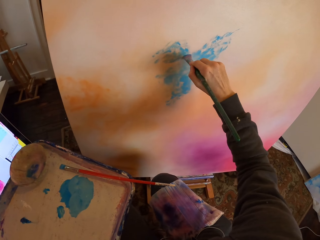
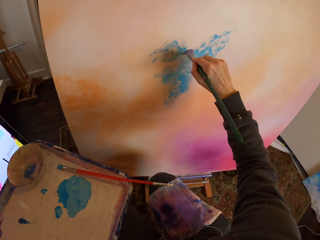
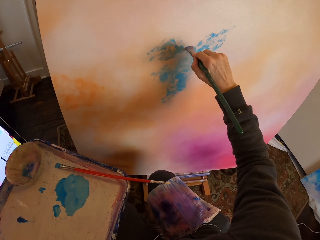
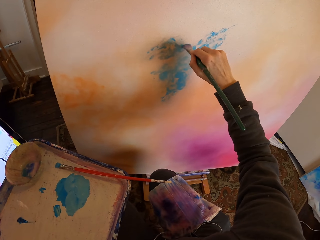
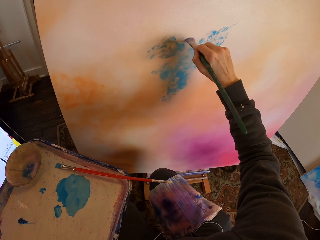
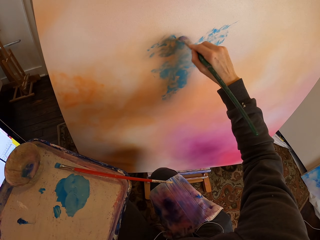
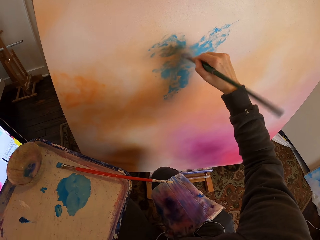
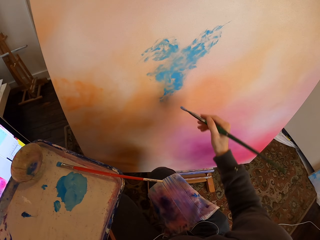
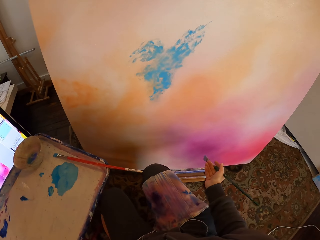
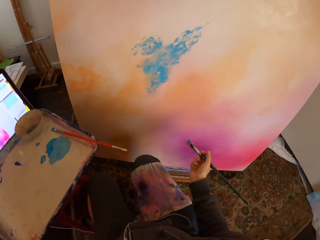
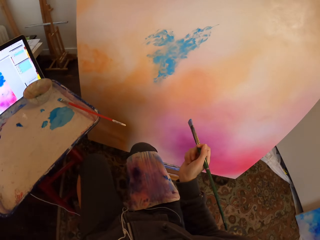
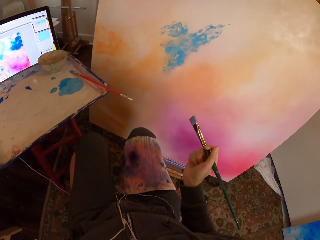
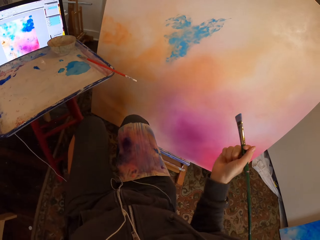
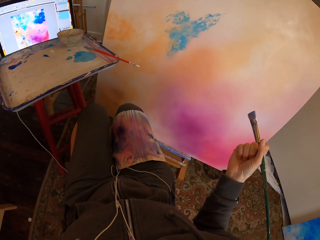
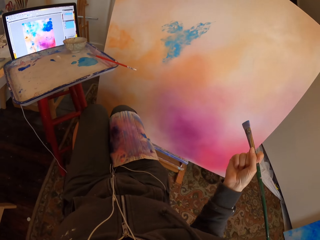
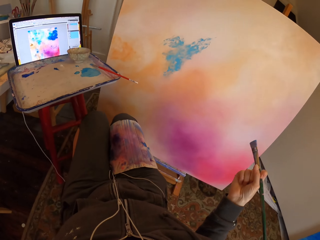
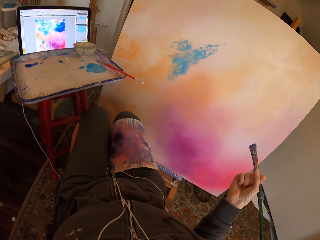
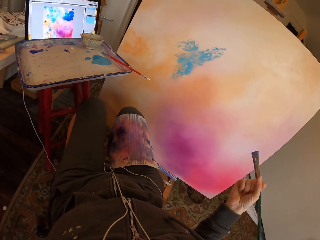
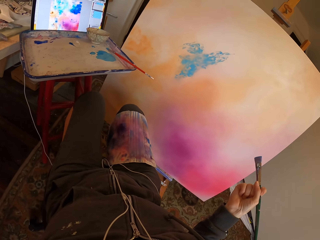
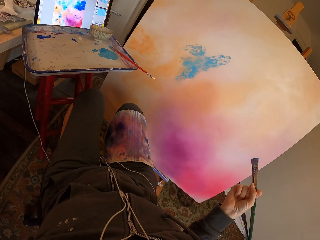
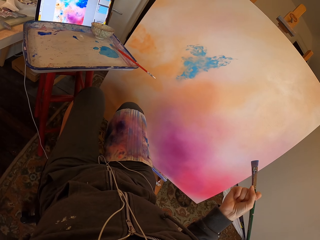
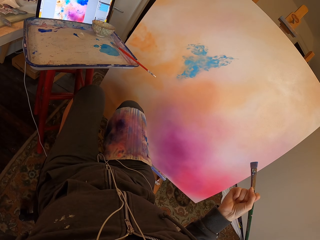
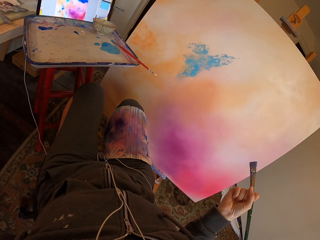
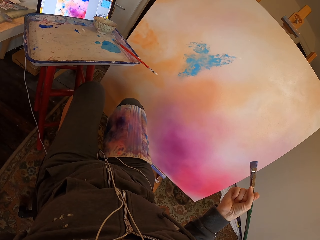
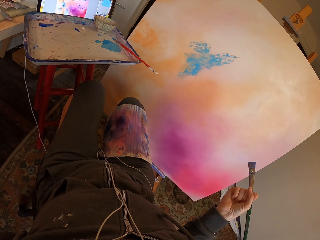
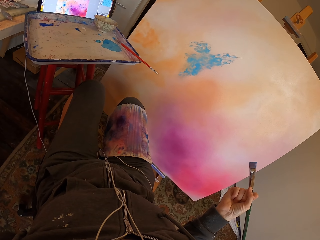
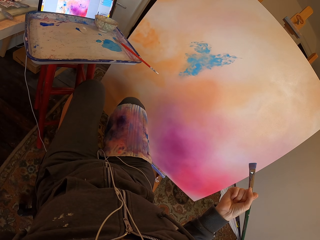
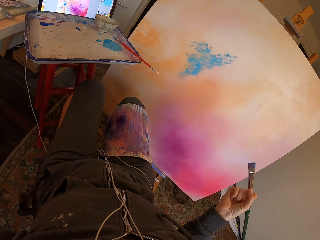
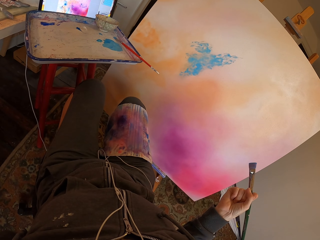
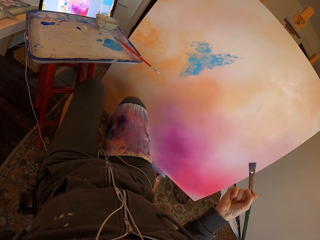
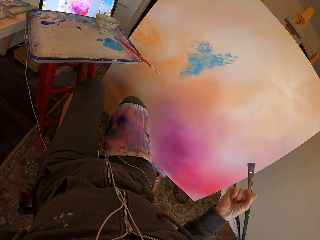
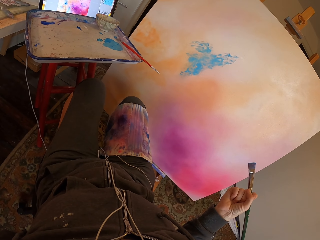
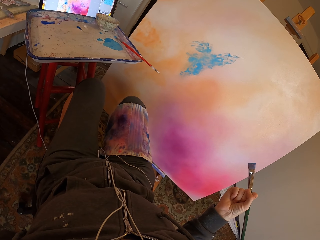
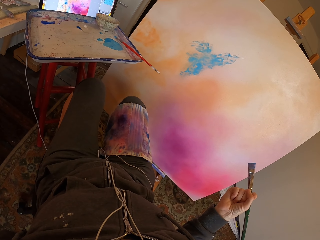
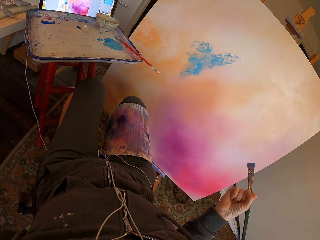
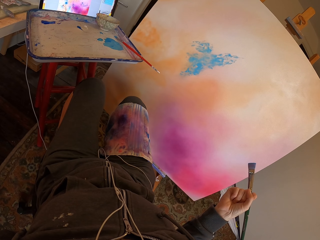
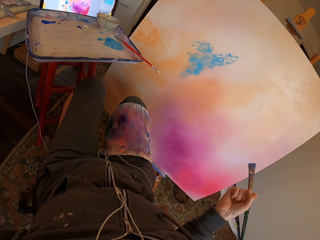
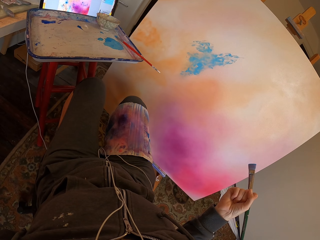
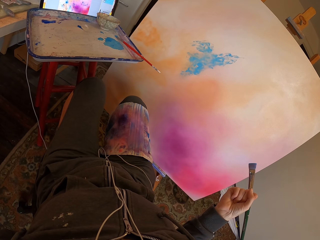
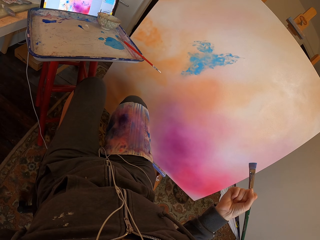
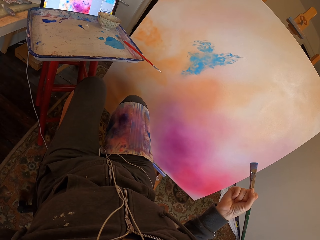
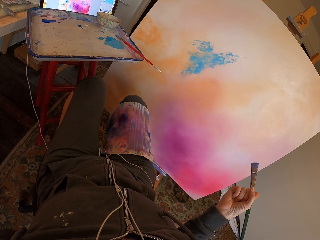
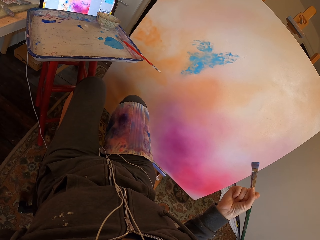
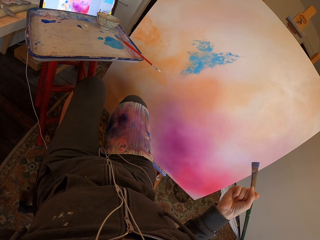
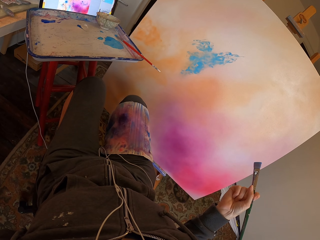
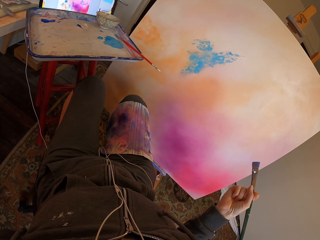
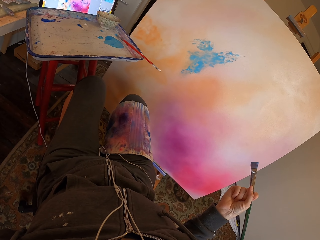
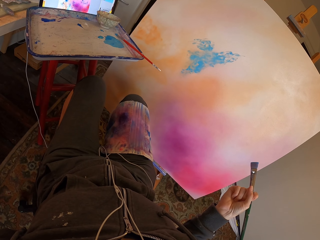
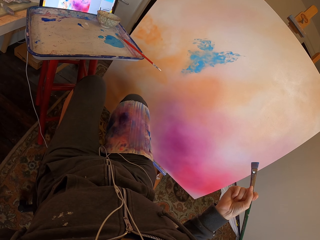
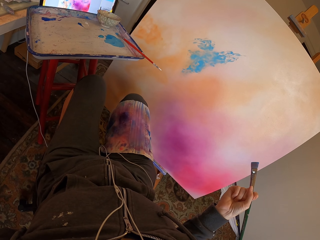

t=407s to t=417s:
The camera wearer holds a paint brush as they look at the painting.

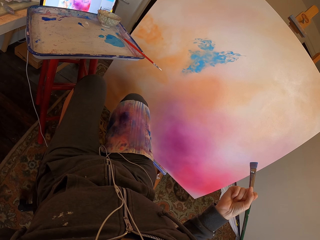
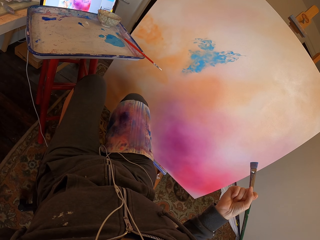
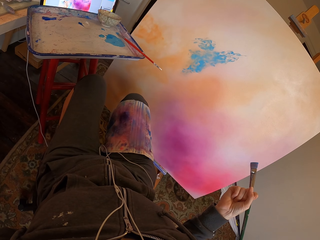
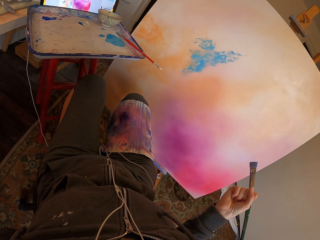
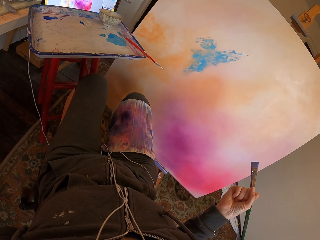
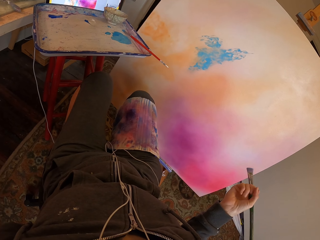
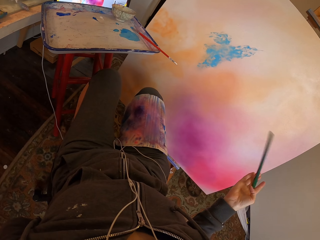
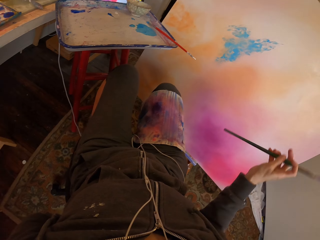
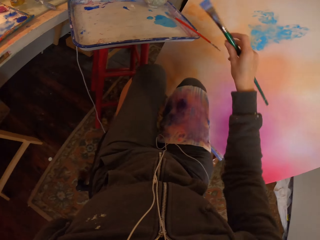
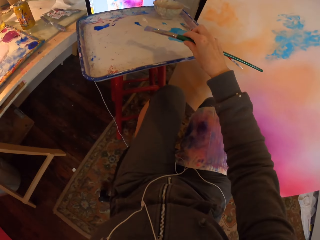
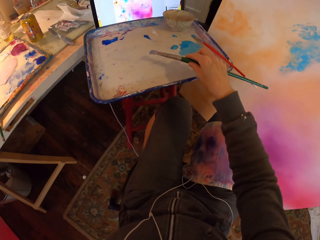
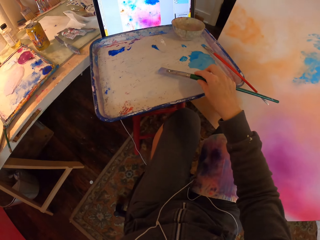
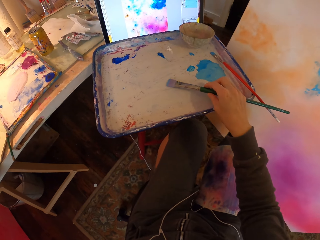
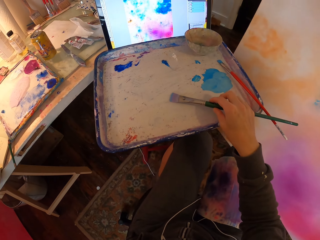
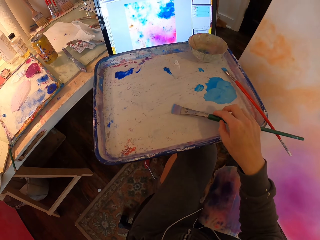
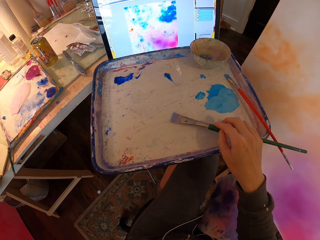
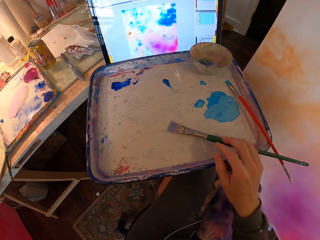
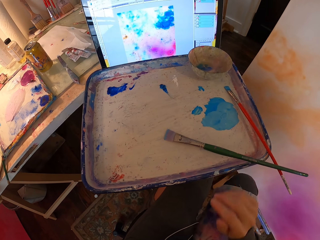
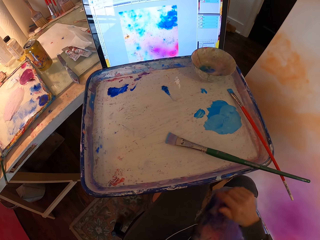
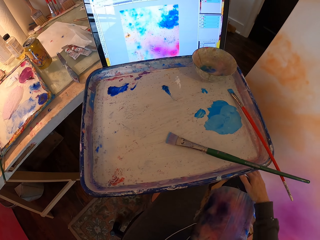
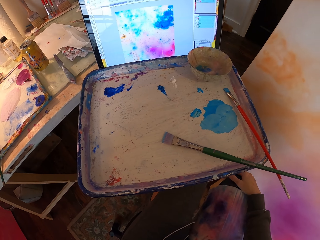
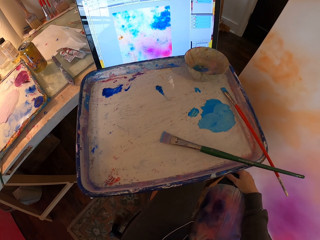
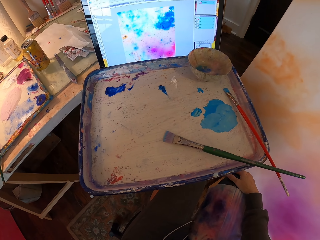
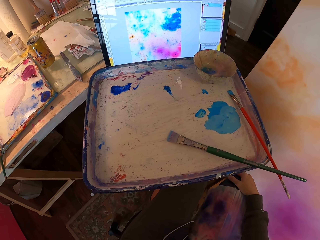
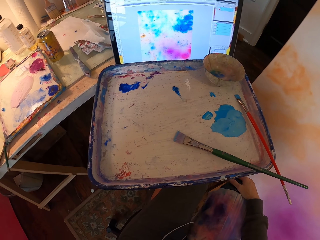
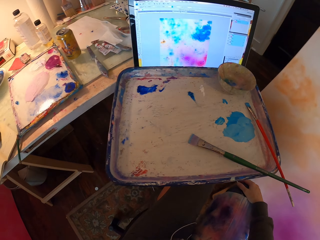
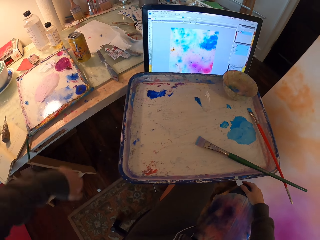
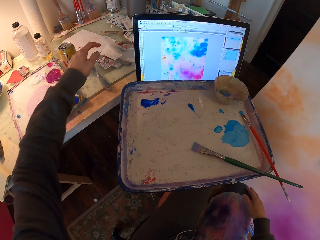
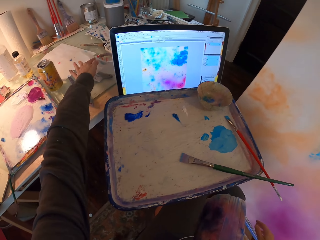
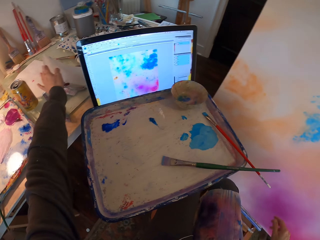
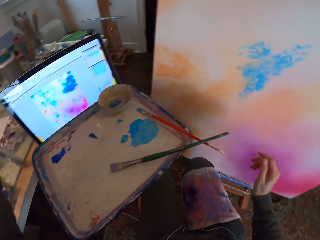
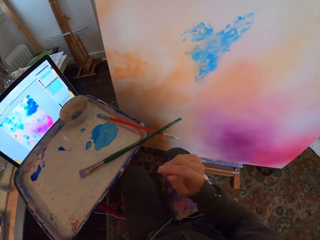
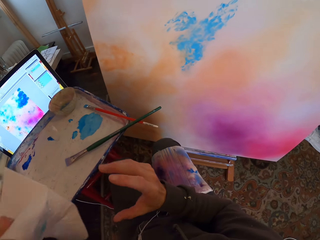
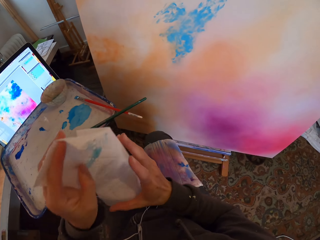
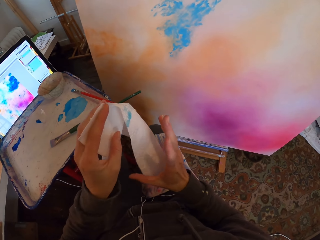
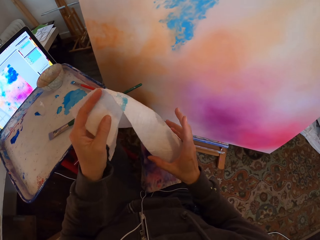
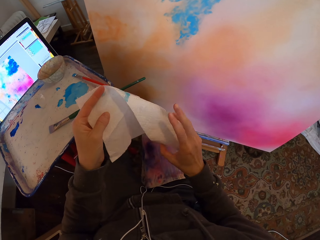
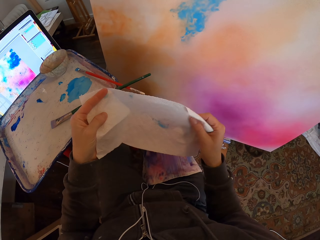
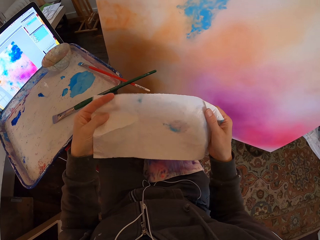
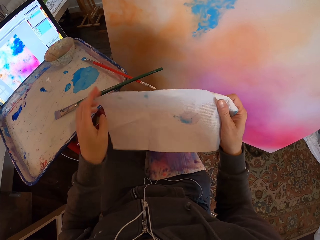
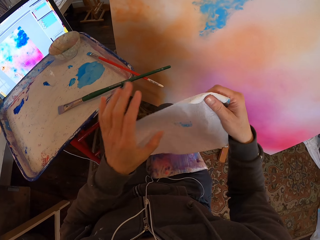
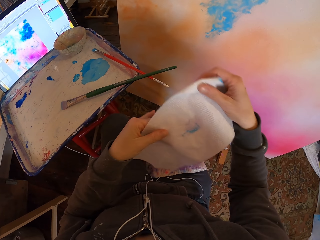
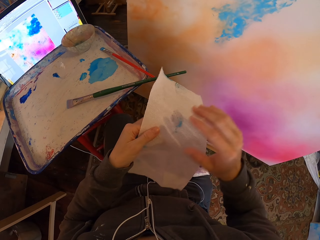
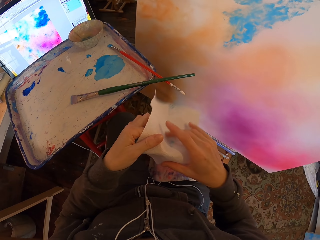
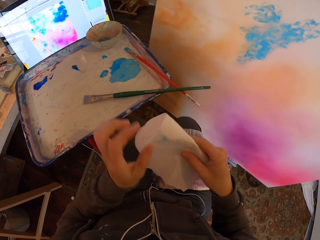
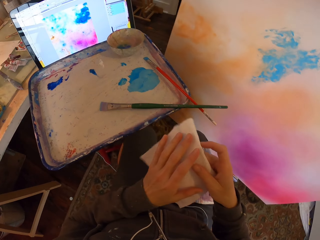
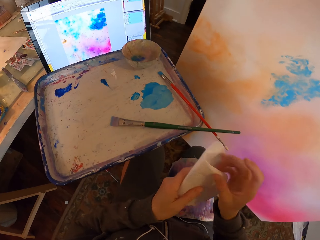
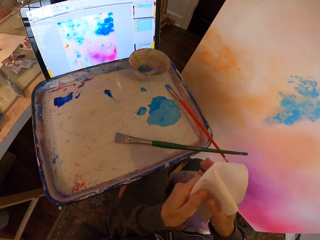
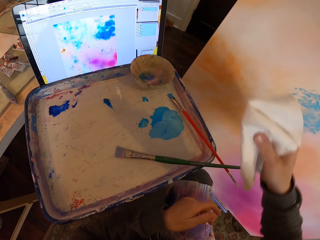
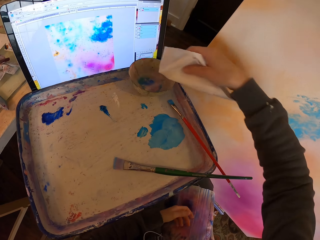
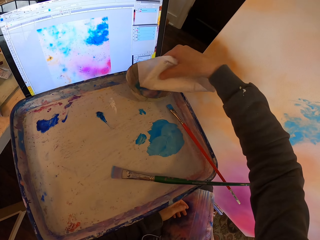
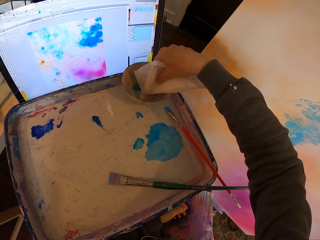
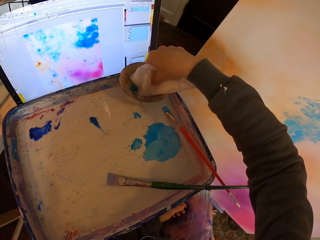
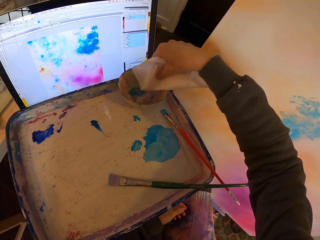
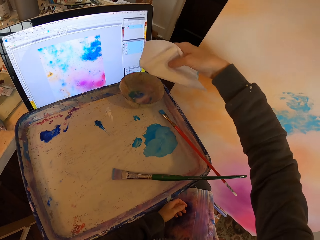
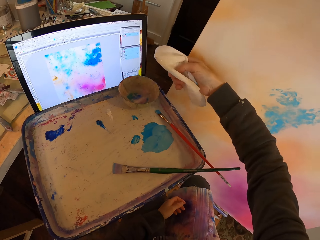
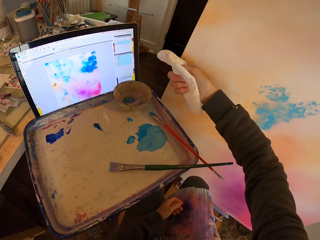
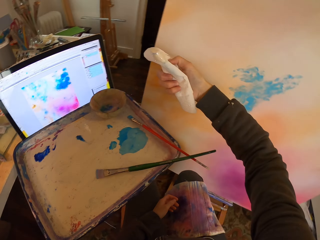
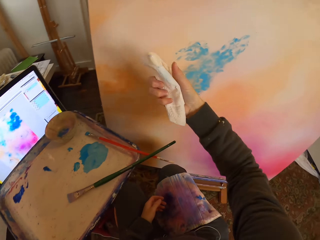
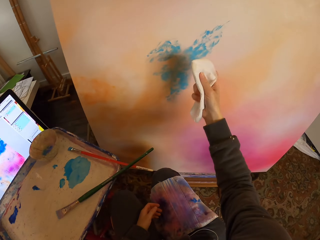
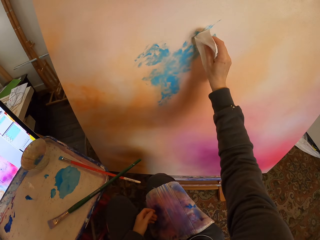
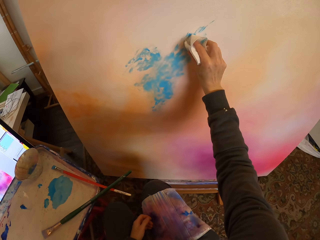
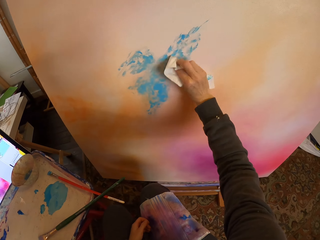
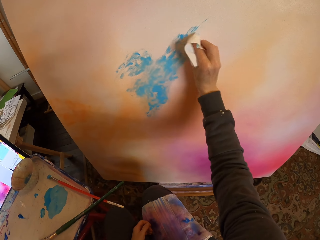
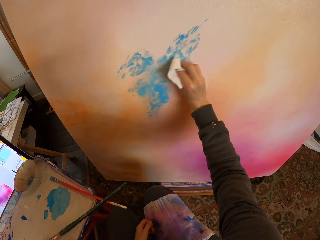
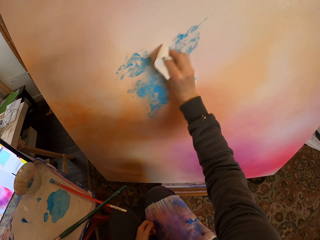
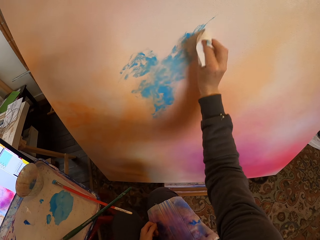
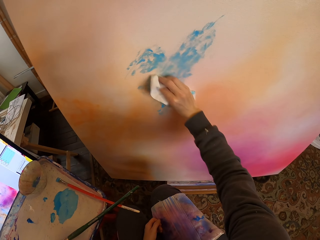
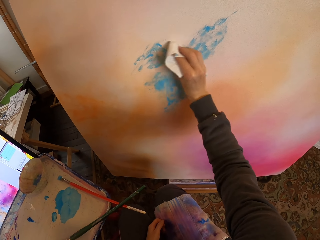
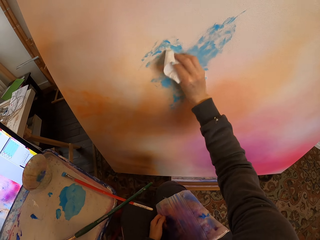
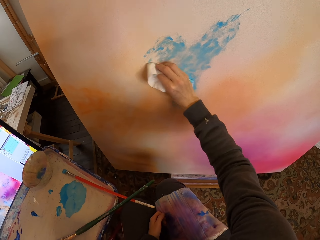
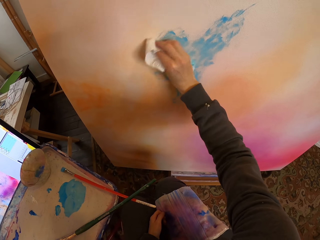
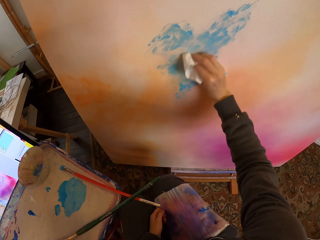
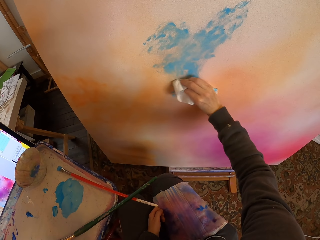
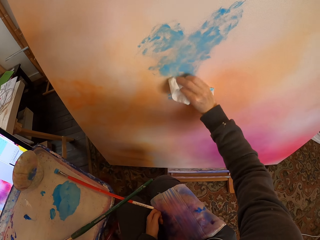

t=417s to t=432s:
The camera wearer drops the paintbrush on the paint tray. They stare at the painting guide picture on the laptop. They pick up the wipe paper or paint wipe on the table. They fold the paper. They scoop paint in the paint tray with the paper. They dip the paint wipe in the water. They wipe paint on the painting board with the paper.
